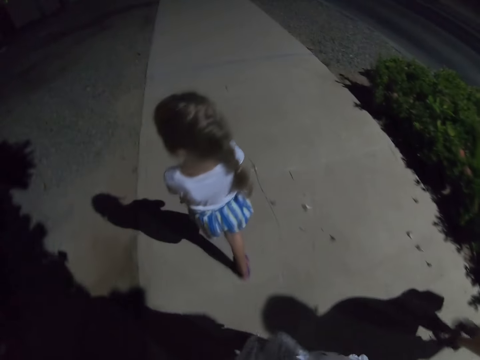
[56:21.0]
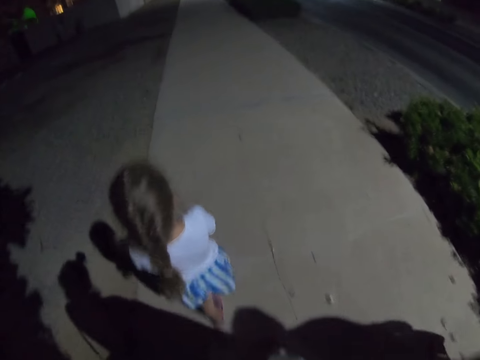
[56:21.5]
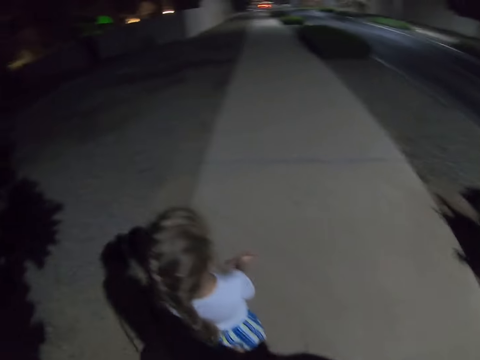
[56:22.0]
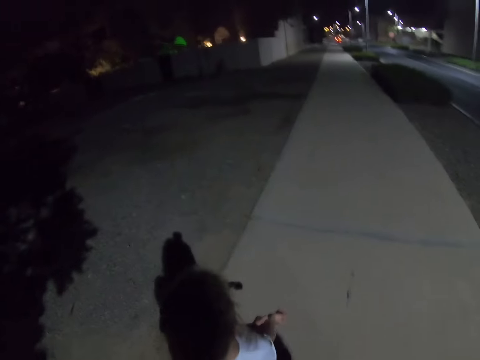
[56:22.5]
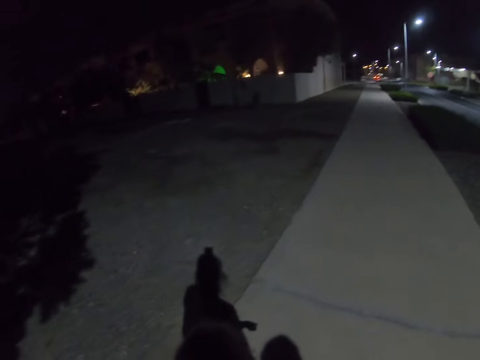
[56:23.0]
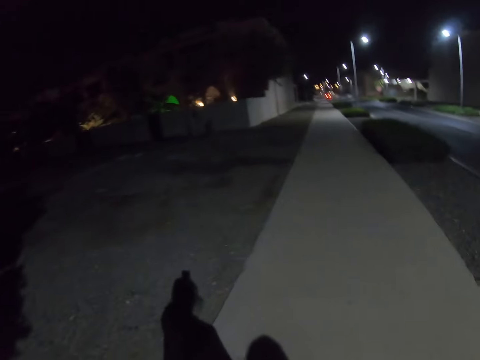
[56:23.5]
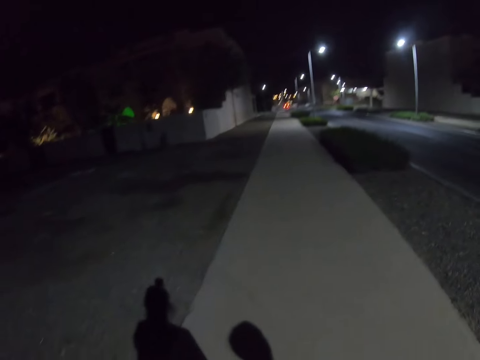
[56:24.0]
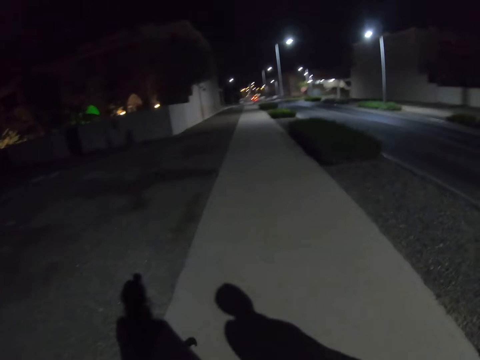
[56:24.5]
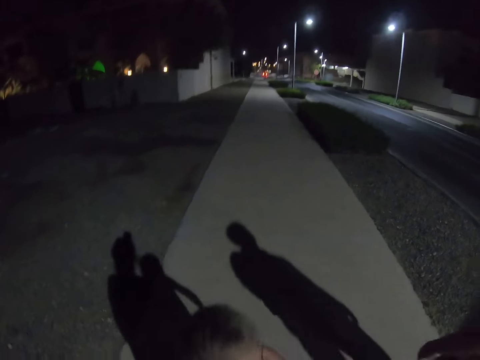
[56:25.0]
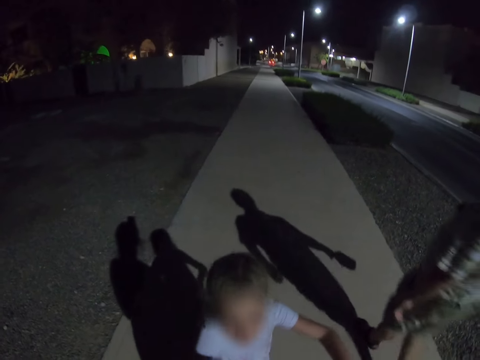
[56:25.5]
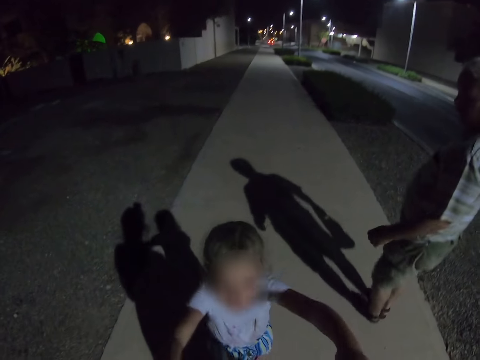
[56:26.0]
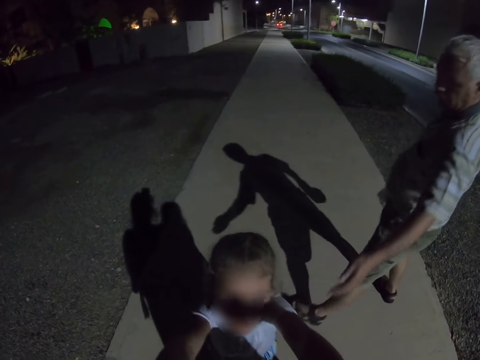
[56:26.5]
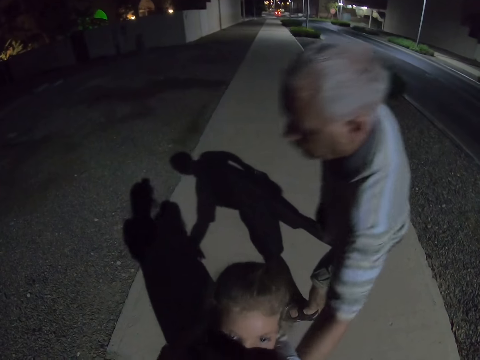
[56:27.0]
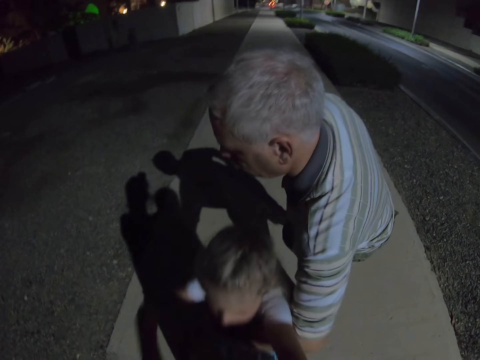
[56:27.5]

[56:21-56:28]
The camera wearer walks down the street. The girl touches the camera wearer. The man holds the girl.

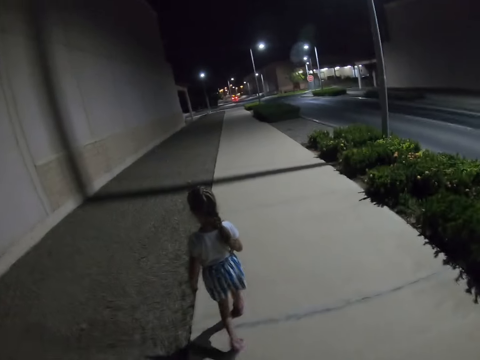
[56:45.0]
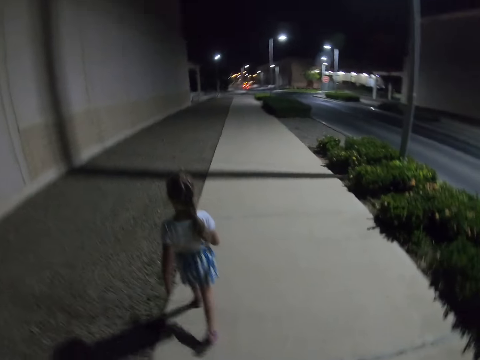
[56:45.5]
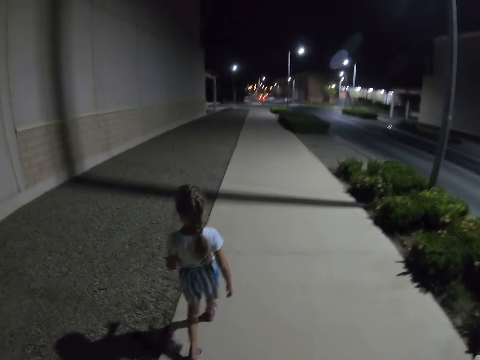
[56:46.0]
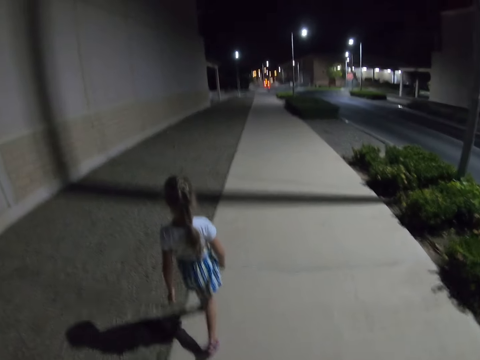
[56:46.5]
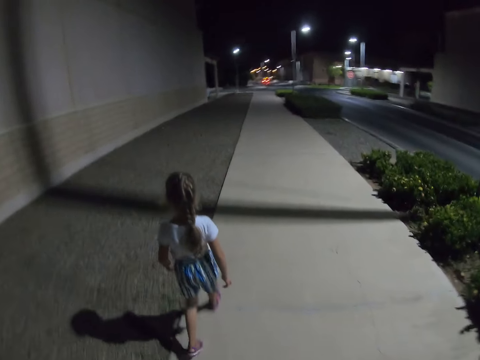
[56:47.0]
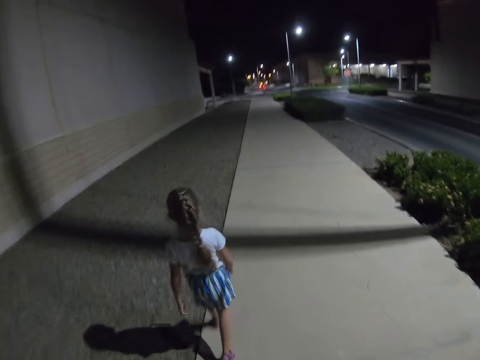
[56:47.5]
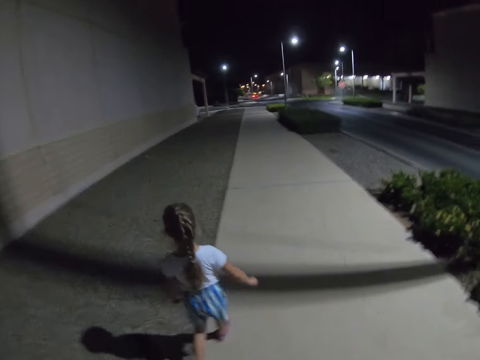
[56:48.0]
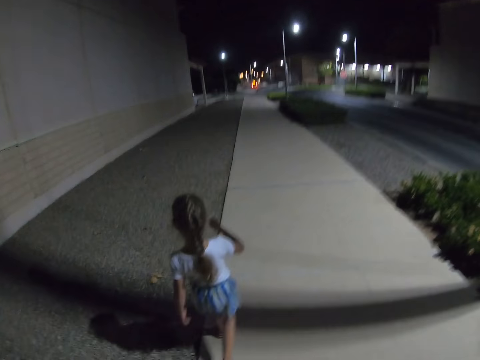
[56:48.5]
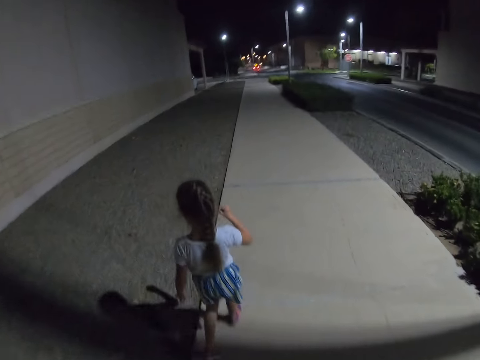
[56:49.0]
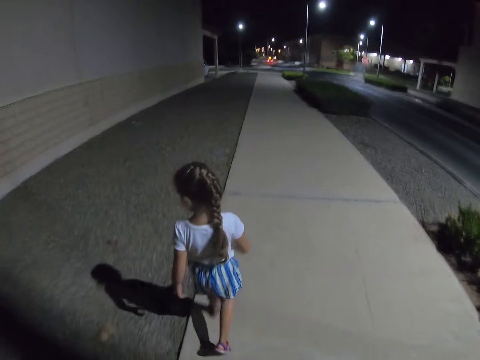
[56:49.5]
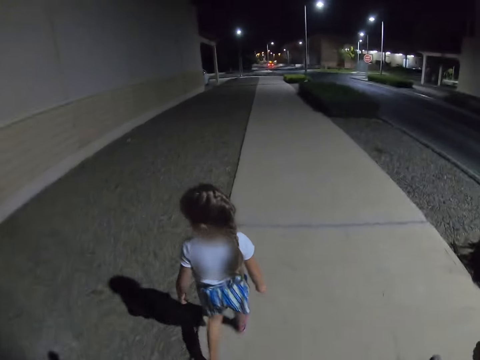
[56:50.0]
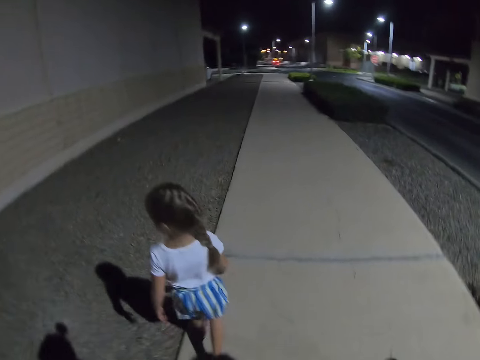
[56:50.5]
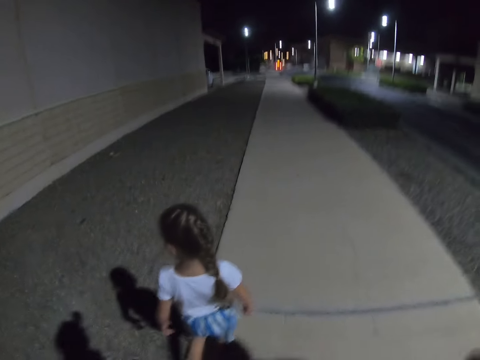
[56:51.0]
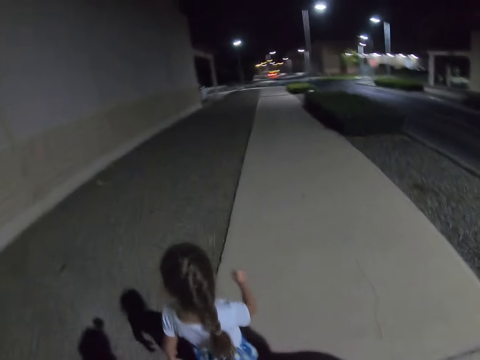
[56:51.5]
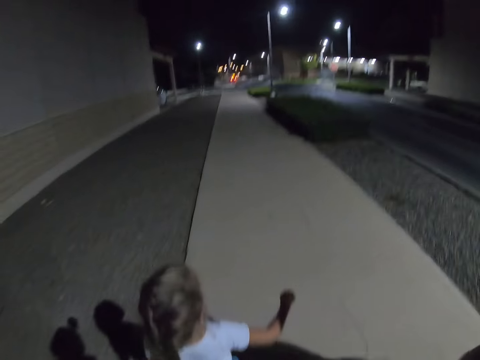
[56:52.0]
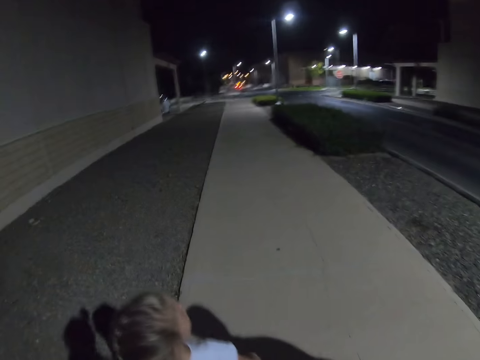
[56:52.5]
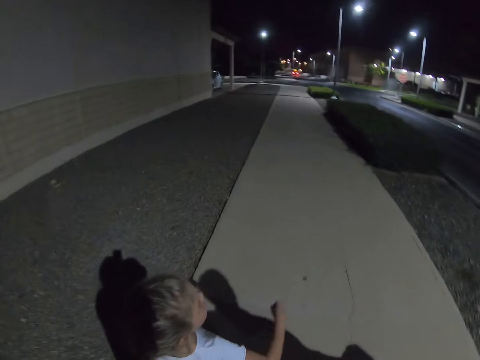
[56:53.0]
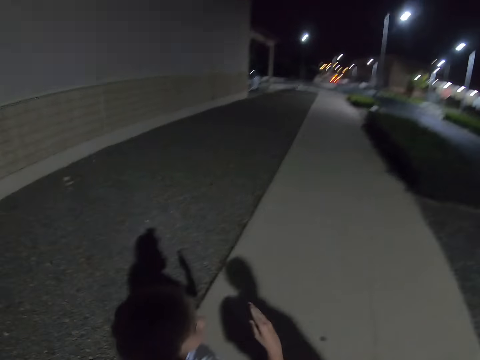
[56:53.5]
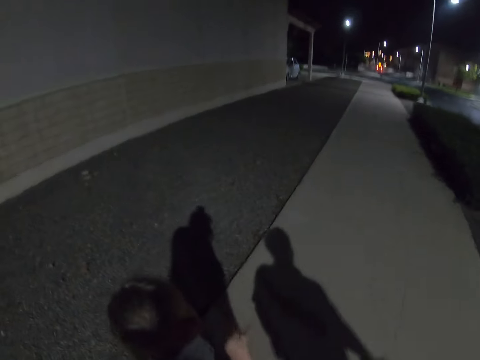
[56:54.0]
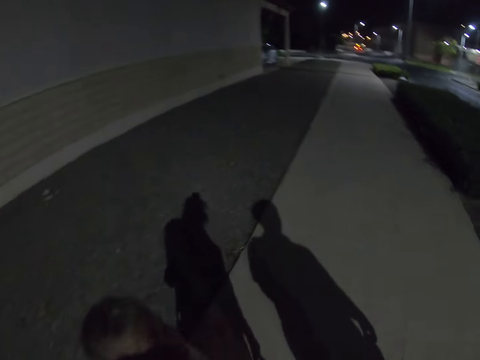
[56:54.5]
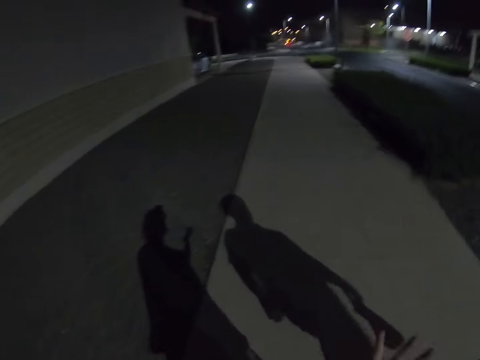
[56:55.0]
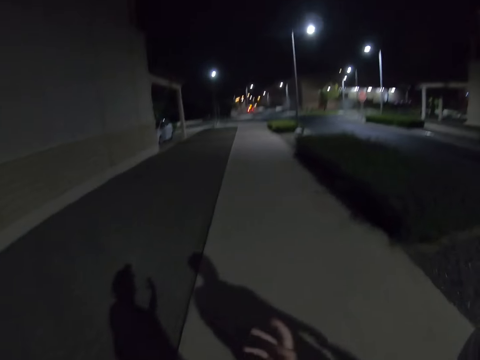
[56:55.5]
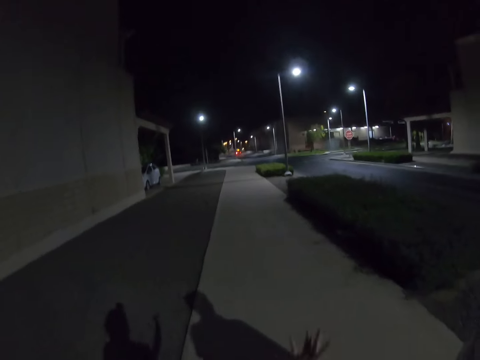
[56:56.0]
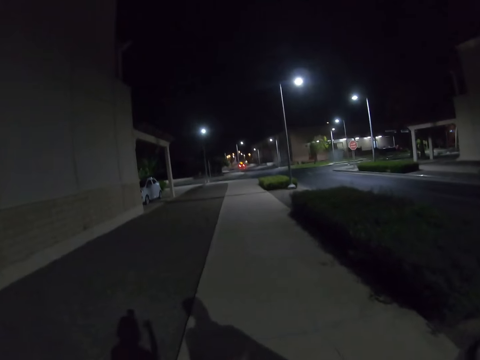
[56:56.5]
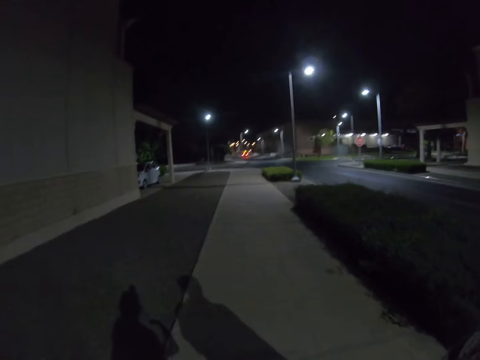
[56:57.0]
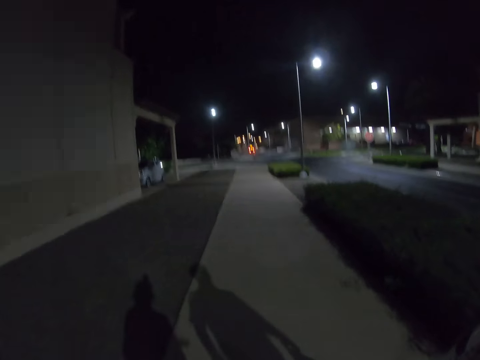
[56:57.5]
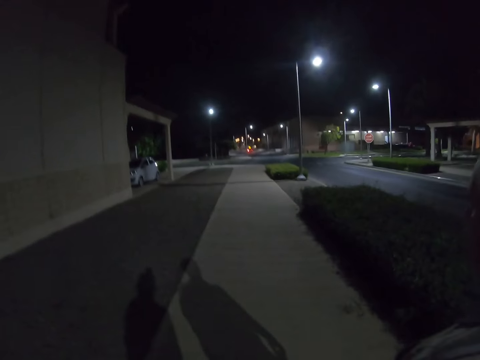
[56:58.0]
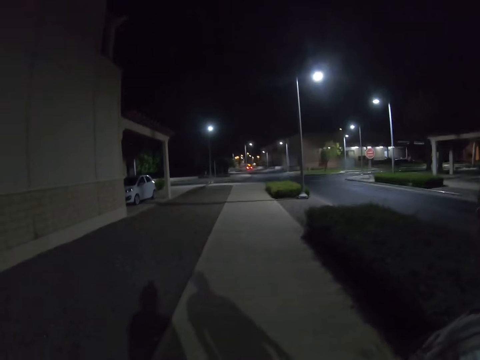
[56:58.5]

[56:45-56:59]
A girl starts to walk on the sidewalk. The girl raises her right hand. The camera wearer walks down the street.

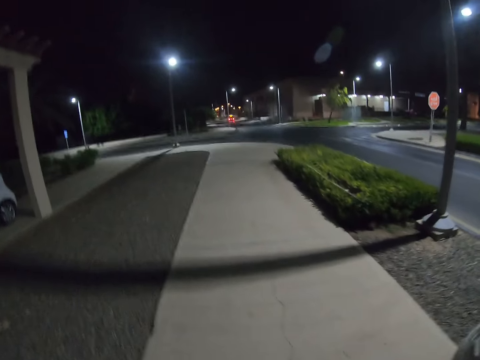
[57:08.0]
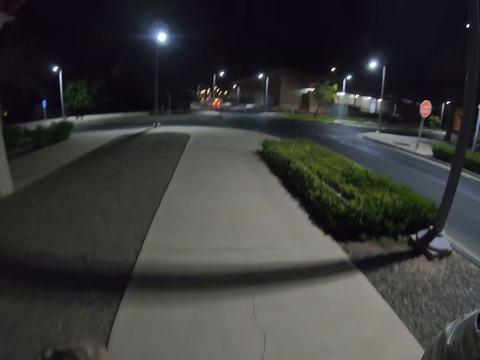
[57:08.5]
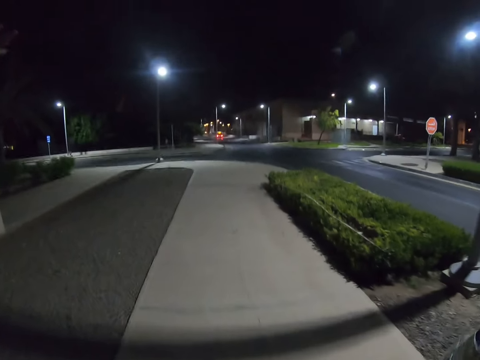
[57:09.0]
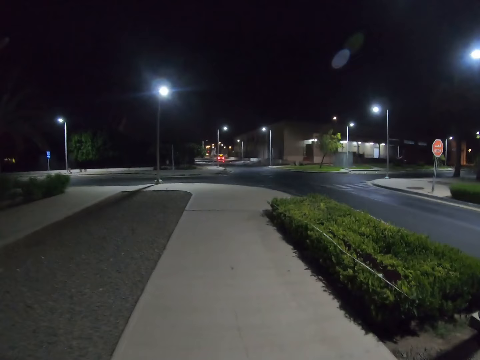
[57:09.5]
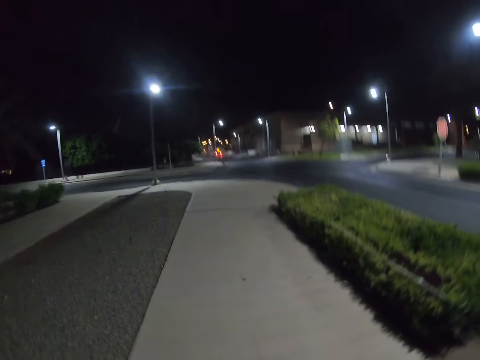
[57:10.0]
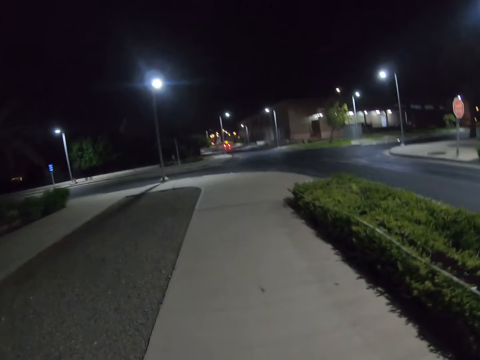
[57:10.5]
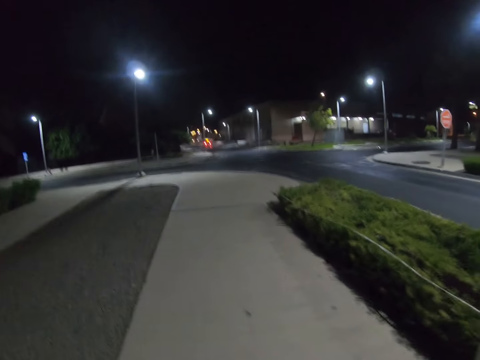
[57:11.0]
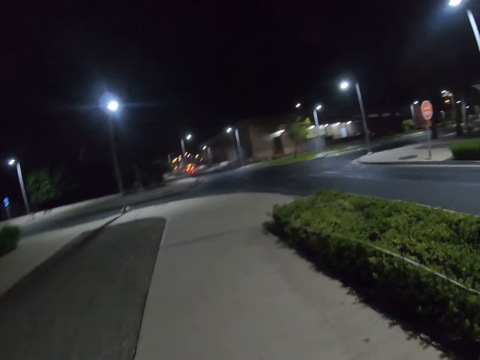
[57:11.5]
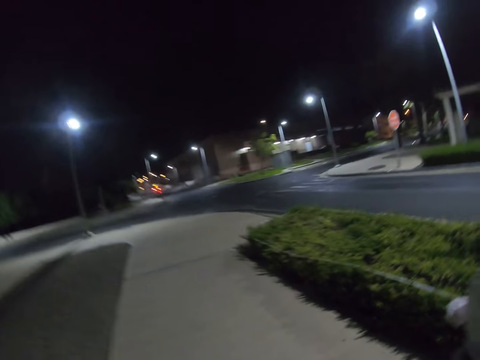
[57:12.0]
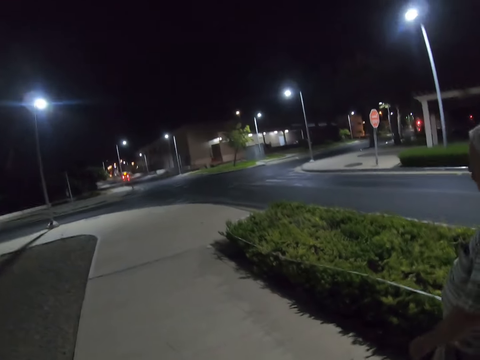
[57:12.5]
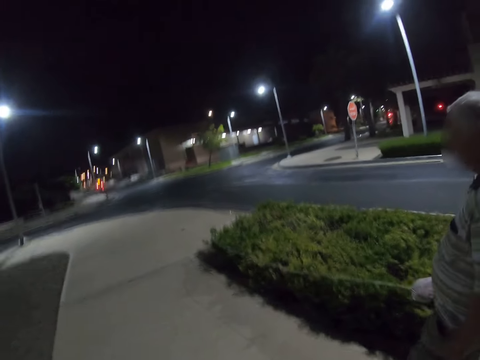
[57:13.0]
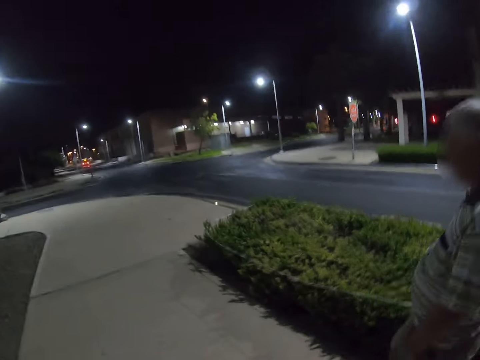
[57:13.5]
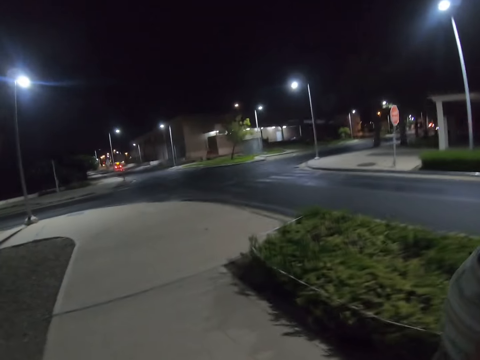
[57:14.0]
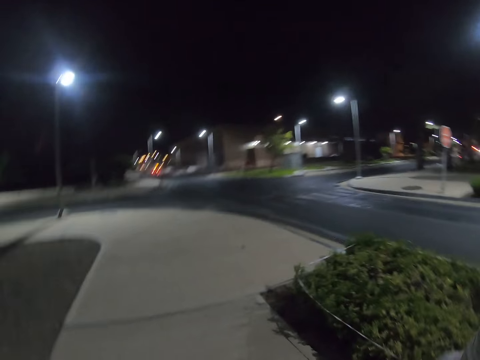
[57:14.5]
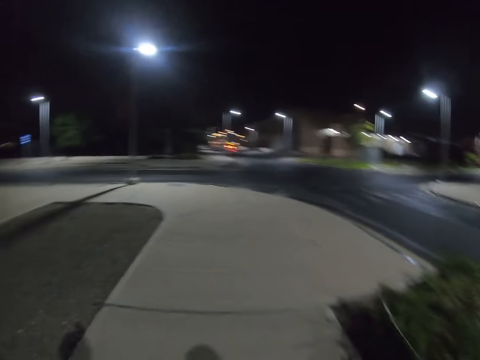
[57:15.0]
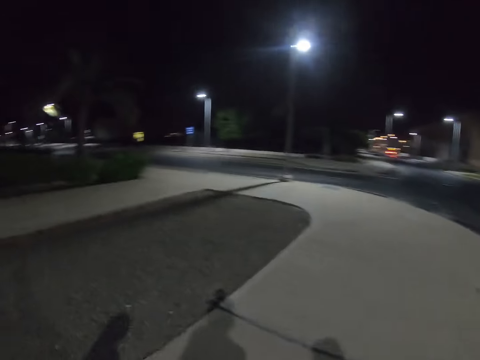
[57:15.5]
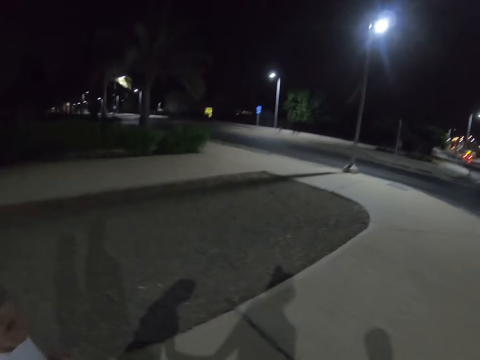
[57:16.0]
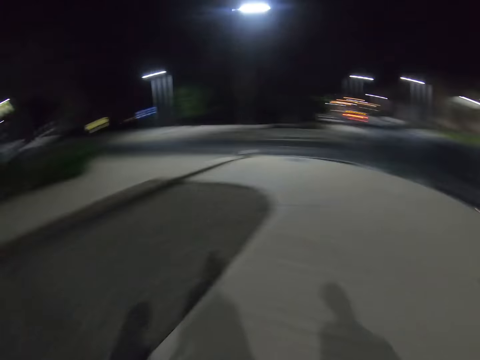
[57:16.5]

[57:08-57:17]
A man walks along the sidewalk.
